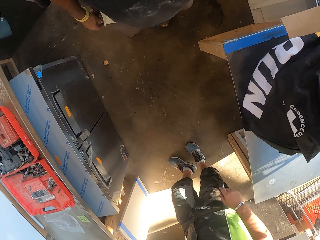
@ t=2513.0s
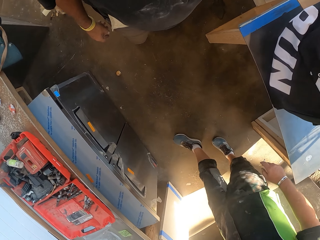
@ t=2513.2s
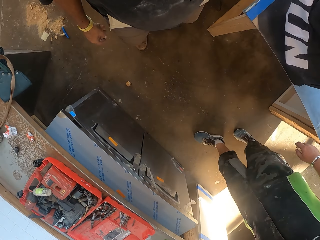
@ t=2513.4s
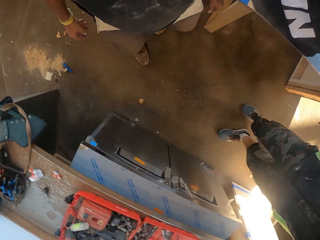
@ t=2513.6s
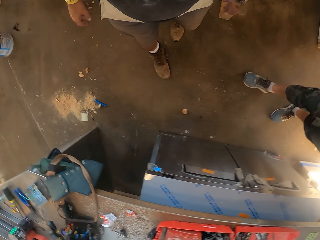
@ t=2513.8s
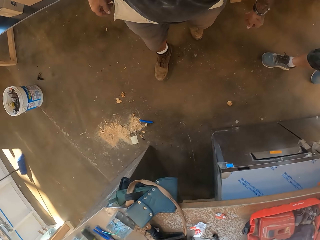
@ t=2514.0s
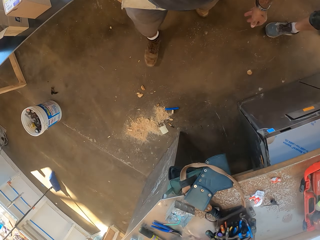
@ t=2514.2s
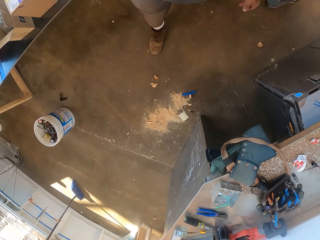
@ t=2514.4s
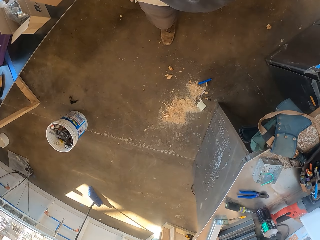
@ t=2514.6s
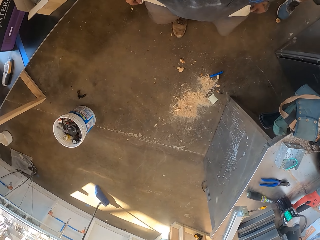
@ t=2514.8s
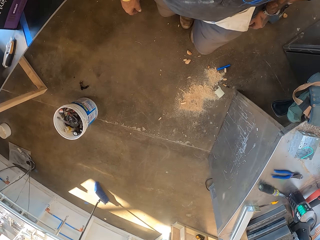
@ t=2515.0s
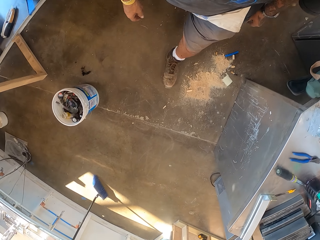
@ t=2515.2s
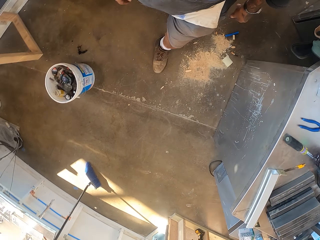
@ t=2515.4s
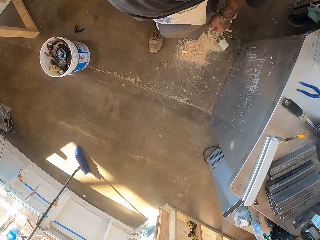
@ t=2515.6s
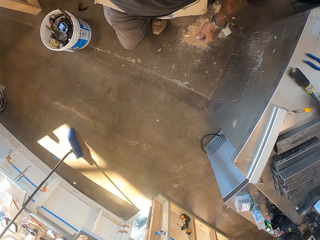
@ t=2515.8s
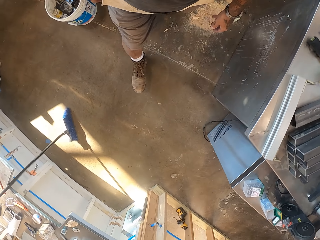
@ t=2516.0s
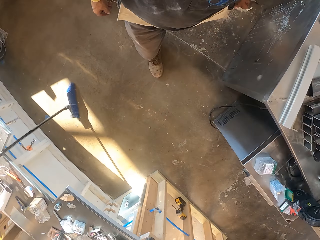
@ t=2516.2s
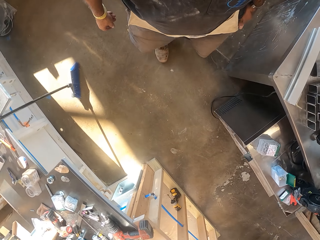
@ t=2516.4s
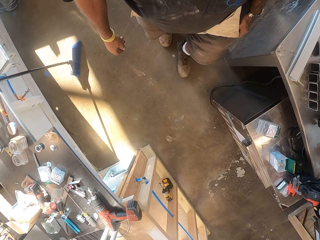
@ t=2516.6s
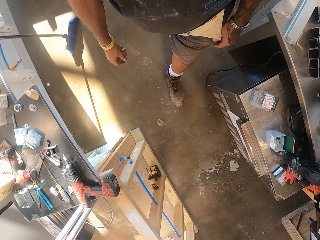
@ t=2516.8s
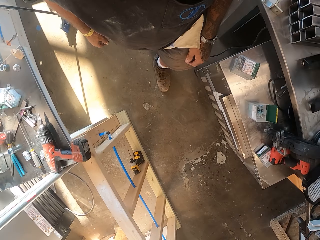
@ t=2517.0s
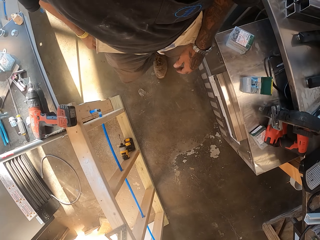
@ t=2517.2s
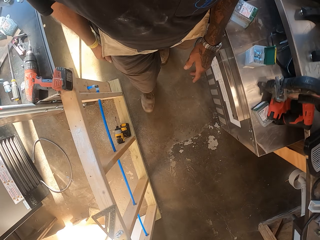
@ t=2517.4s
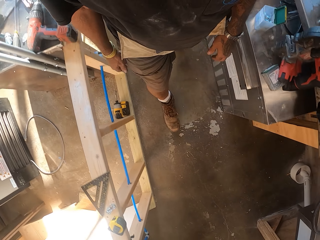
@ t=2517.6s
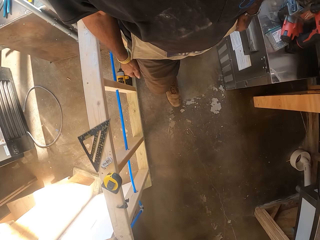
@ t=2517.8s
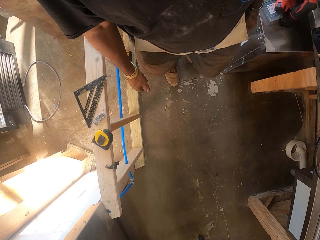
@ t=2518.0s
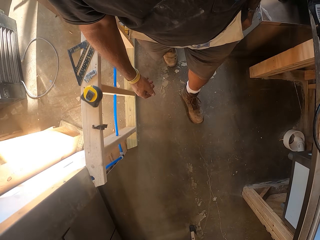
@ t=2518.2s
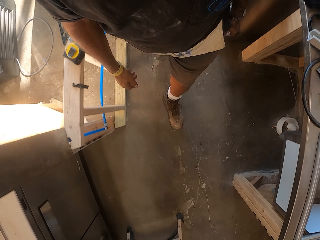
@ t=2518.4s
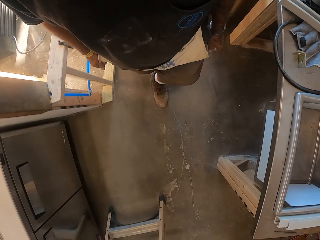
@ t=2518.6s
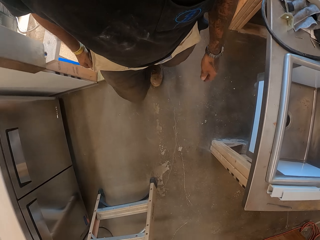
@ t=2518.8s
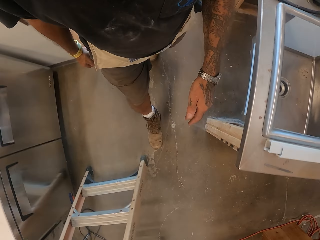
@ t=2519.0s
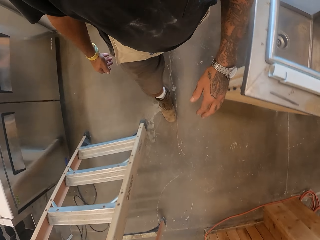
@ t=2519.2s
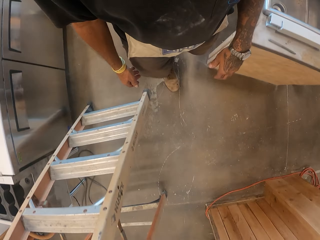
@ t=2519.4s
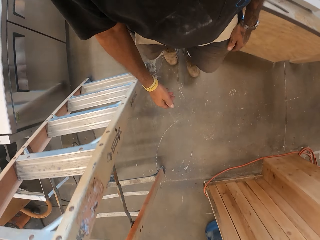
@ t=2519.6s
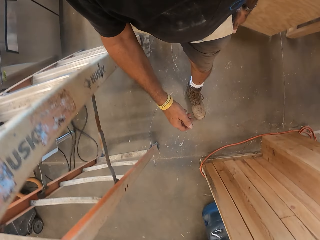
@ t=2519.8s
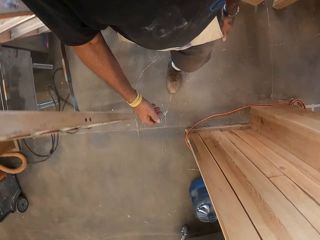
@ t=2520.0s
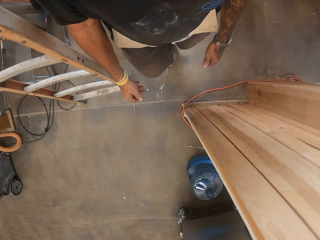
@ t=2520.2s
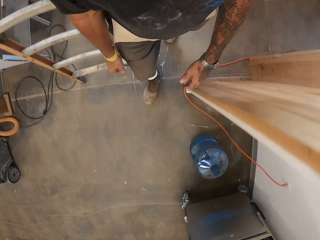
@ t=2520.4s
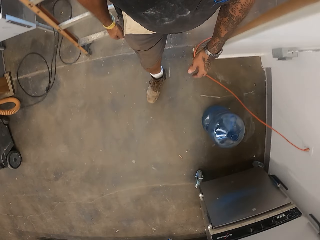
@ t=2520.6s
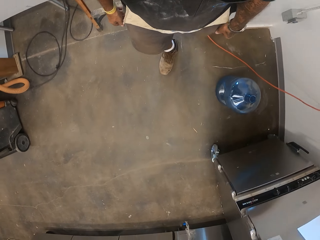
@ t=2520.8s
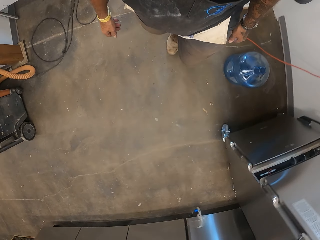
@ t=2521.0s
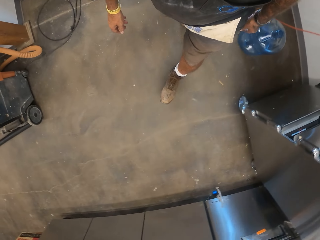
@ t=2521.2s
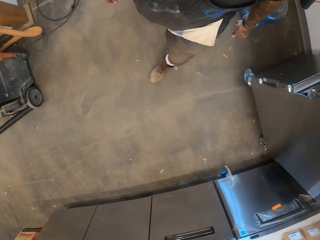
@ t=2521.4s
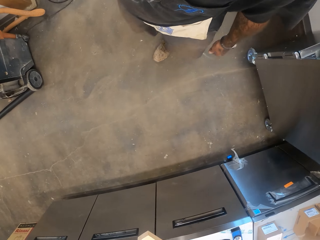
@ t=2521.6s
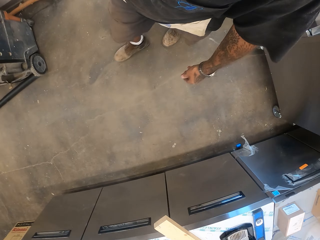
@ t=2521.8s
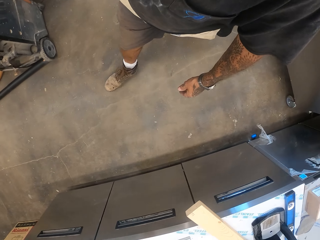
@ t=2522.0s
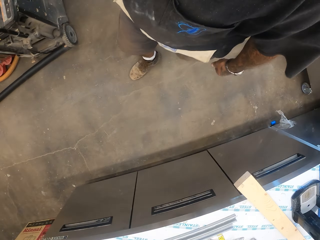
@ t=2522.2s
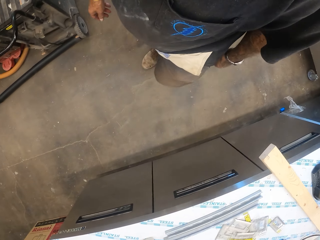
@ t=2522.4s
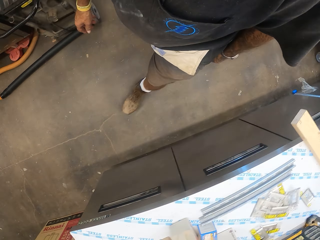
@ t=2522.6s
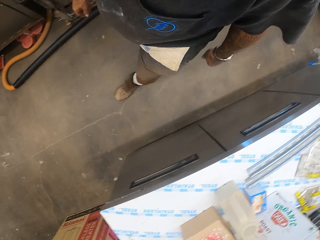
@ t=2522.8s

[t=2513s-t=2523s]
A person walks in the workshop. The camera wearer turns around. They walk in the workshop.

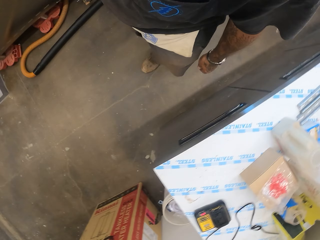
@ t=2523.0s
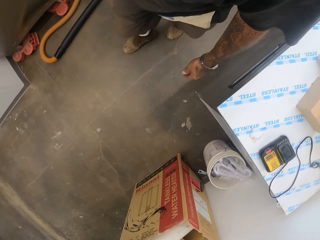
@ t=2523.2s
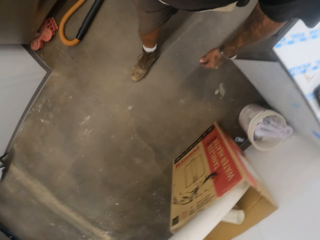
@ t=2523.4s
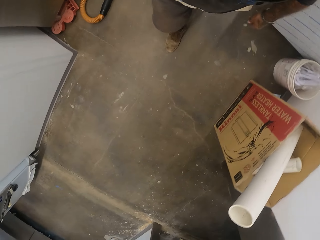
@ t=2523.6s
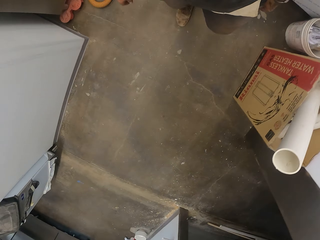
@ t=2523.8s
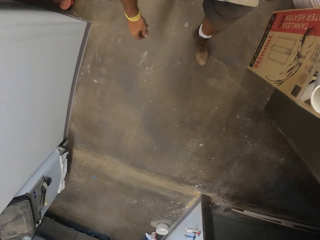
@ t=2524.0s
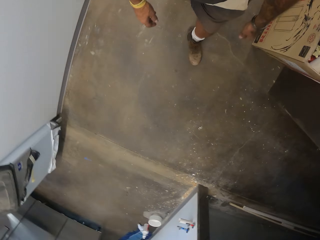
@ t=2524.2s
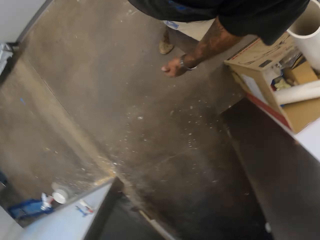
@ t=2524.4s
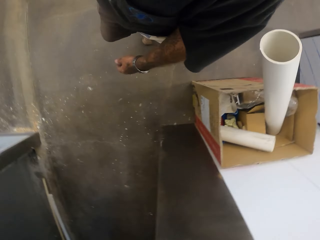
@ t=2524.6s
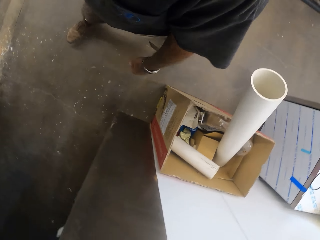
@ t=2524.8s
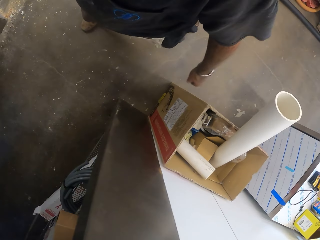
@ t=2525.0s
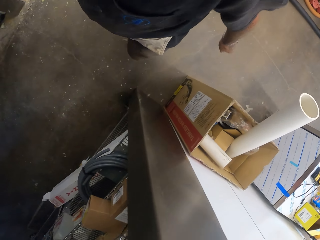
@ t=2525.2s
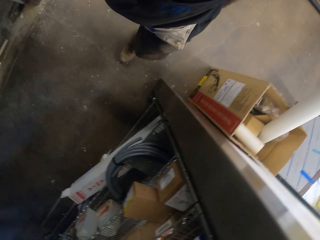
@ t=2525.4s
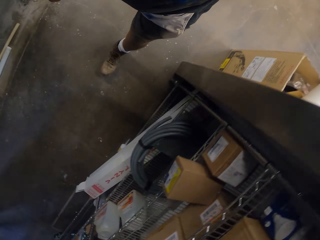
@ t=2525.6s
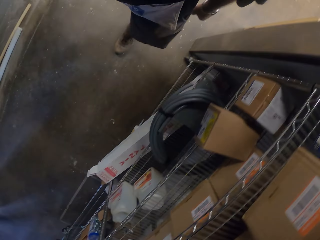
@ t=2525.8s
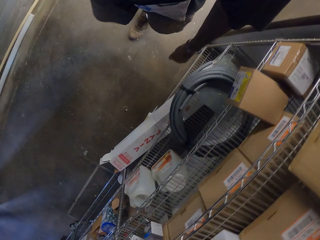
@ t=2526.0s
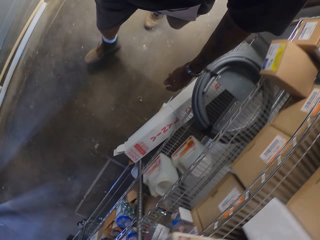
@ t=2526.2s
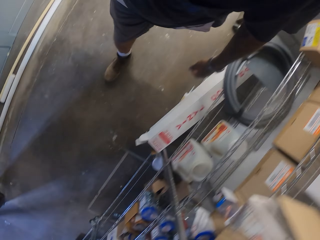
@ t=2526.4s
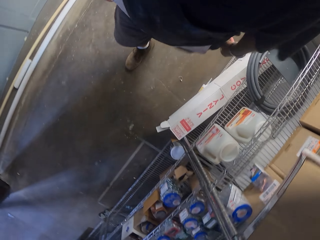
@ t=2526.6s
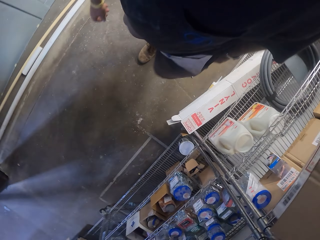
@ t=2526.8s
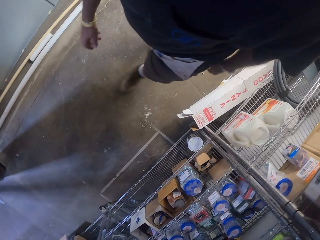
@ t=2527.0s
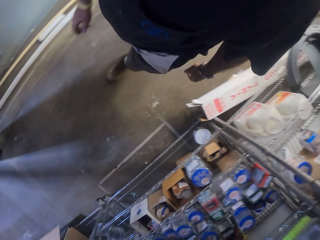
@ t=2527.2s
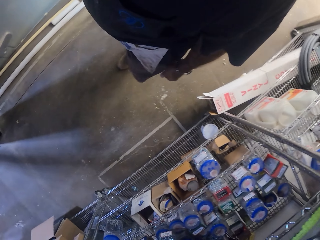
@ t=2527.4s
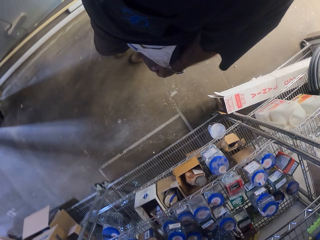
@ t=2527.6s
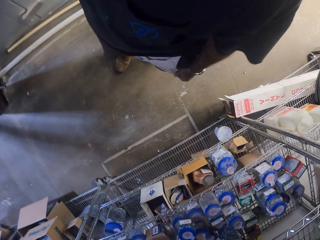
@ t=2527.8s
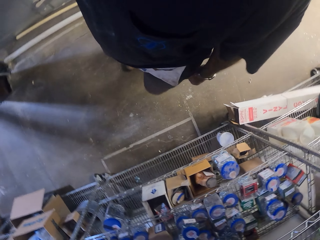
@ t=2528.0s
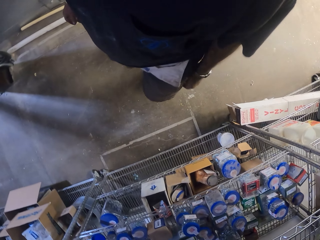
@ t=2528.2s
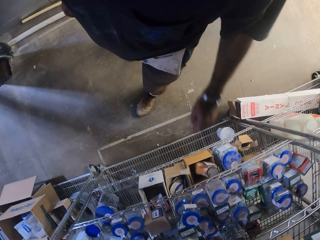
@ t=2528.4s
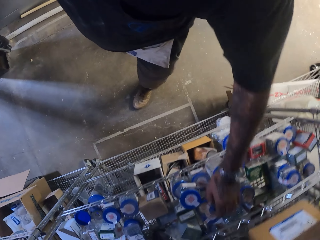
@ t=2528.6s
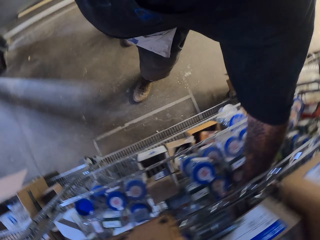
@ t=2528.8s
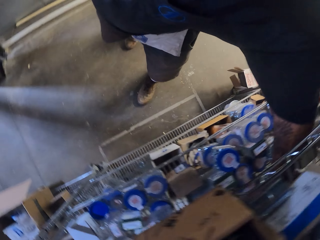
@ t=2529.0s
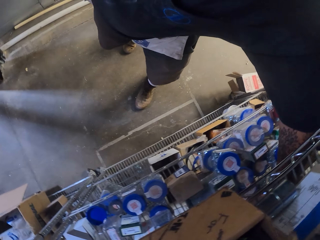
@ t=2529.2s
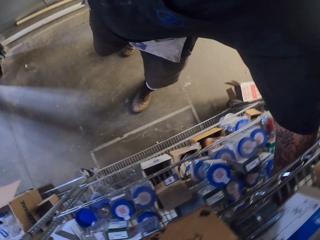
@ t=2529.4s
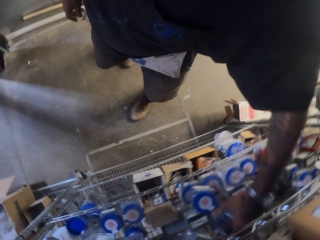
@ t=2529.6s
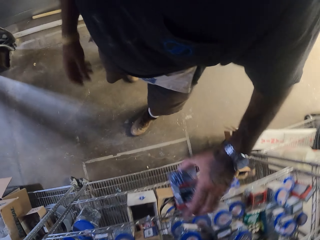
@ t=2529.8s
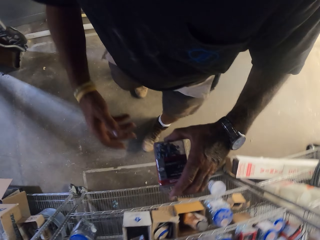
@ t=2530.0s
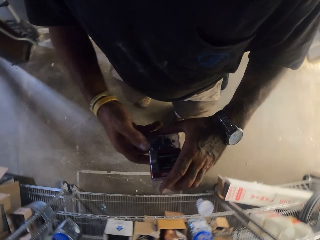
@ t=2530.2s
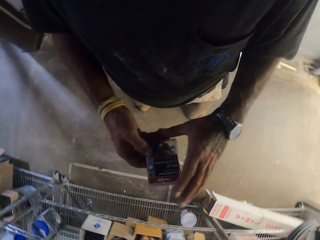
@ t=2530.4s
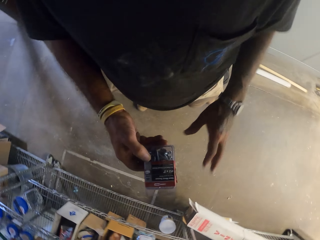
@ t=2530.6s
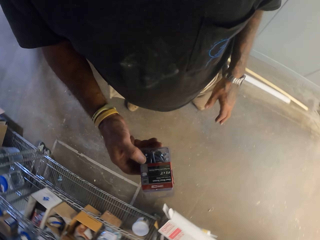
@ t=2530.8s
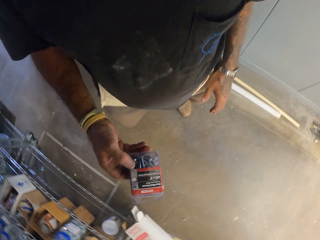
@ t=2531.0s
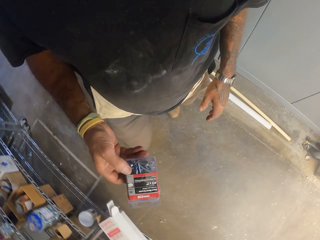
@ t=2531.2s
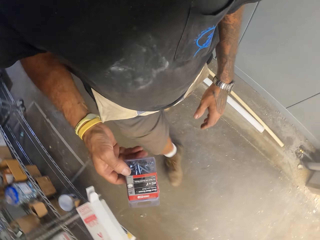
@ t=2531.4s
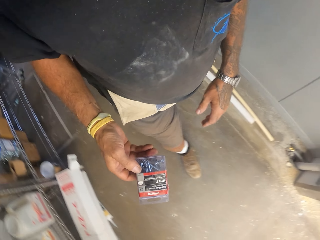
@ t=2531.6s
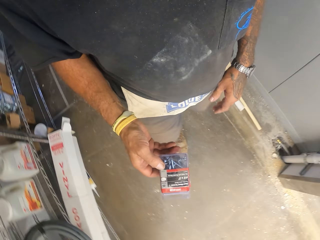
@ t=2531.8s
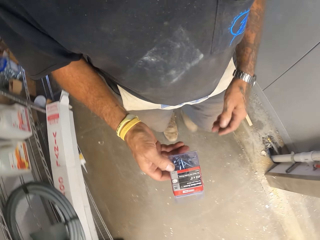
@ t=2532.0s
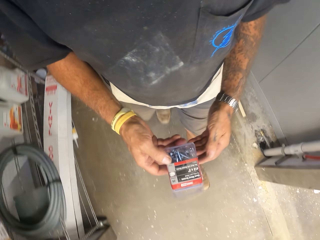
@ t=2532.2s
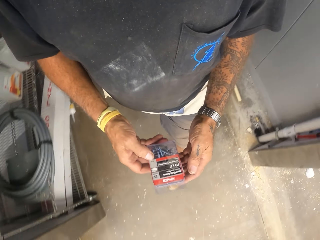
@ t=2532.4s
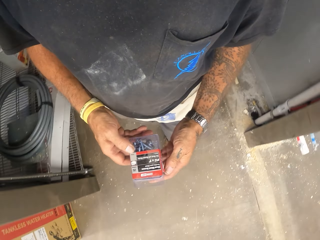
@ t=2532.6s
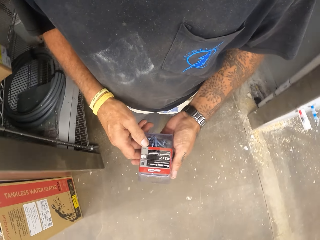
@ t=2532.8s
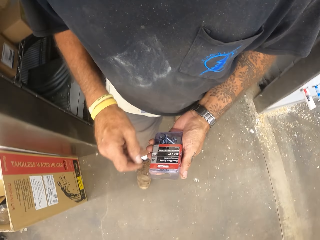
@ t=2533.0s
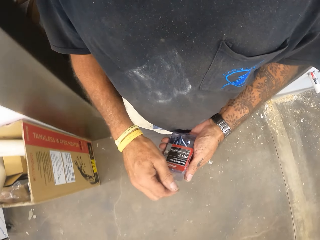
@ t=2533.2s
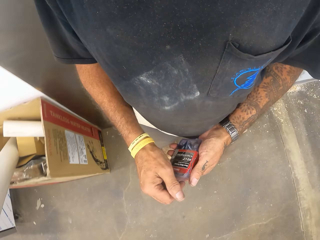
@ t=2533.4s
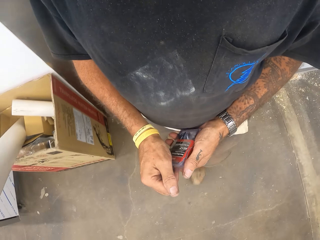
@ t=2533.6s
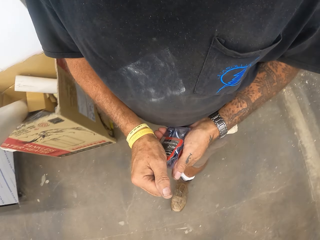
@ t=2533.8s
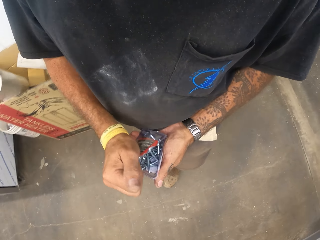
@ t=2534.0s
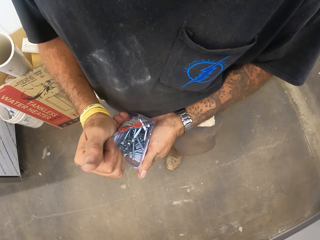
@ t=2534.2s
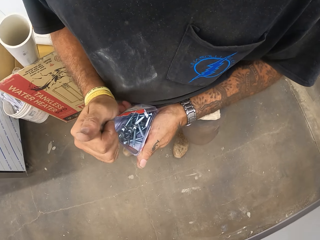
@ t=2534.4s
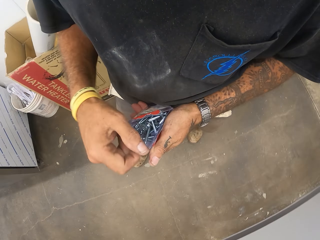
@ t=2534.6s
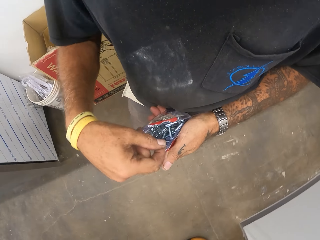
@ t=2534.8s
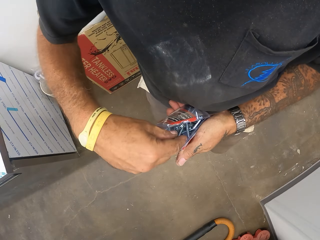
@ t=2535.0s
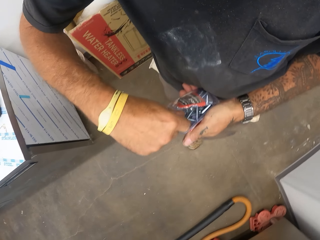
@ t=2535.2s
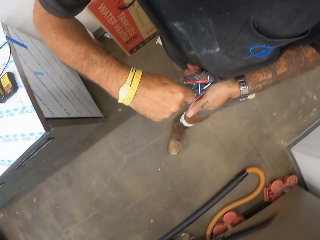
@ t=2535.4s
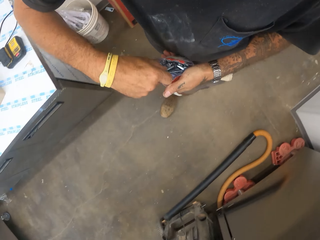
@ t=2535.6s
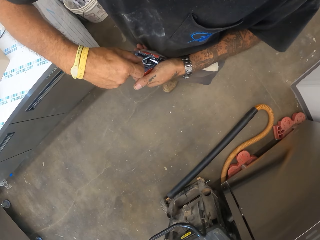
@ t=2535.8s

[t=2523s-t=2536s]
The camera wearer turns around. They pick up a screw box on the shelf. They turn around. They walk in the workshop. They open the screw box.
